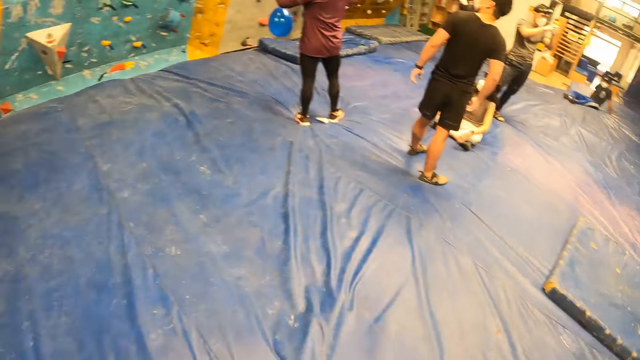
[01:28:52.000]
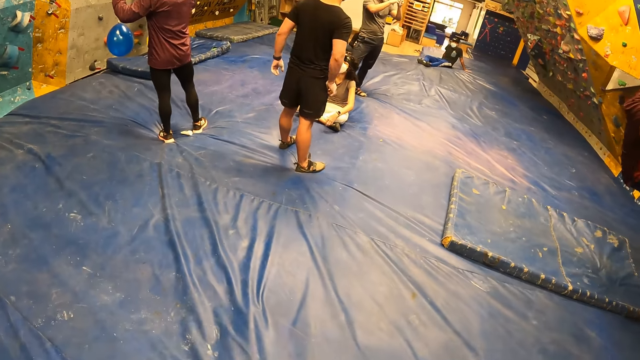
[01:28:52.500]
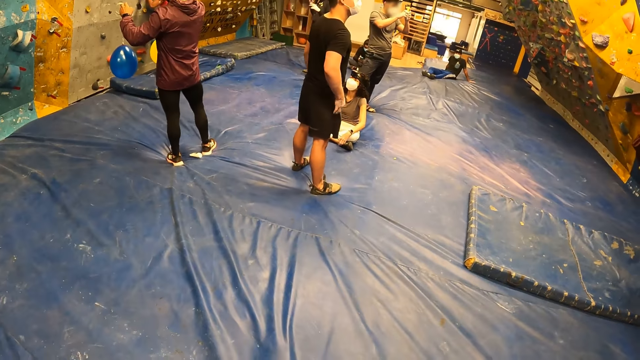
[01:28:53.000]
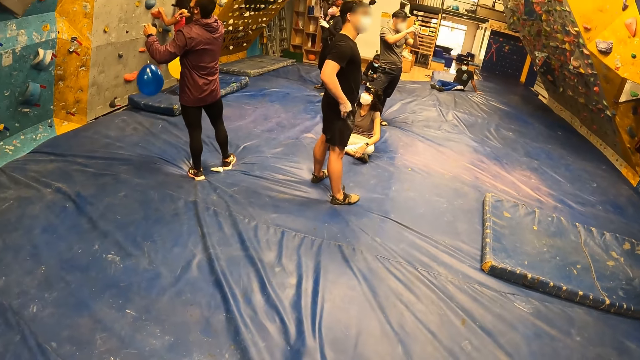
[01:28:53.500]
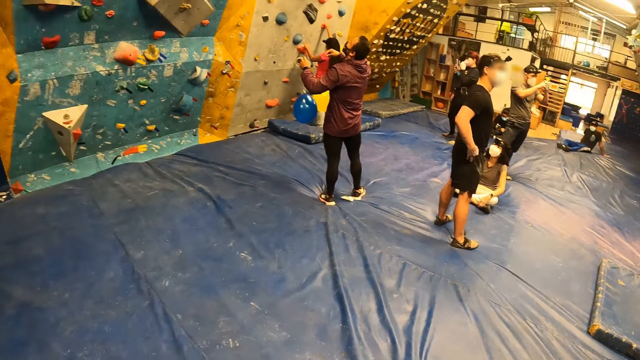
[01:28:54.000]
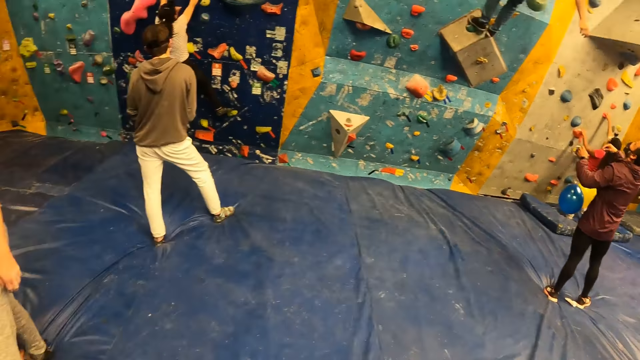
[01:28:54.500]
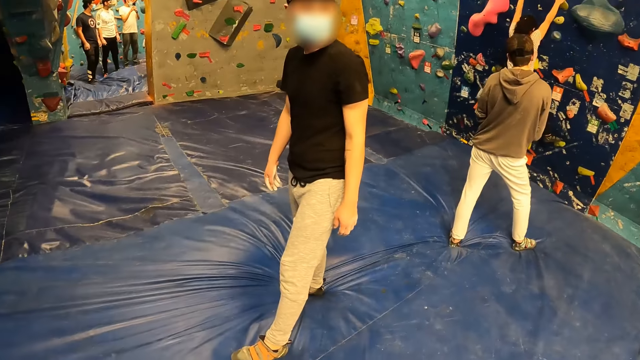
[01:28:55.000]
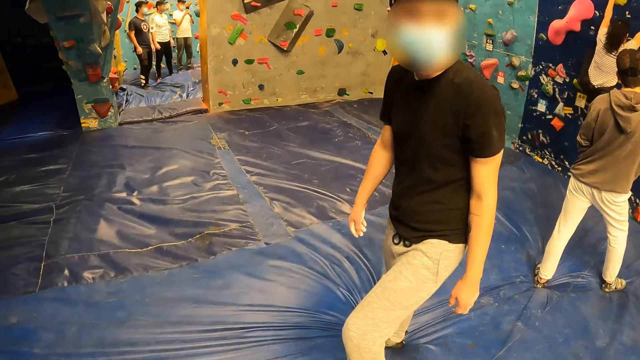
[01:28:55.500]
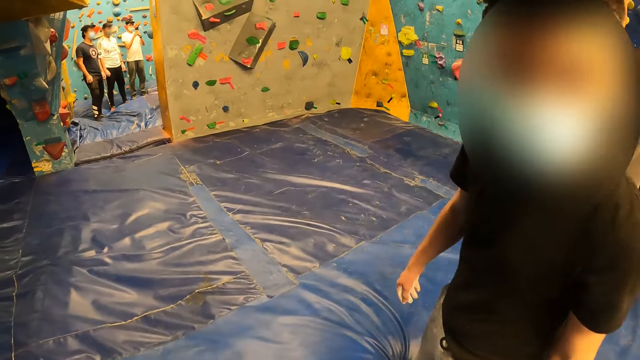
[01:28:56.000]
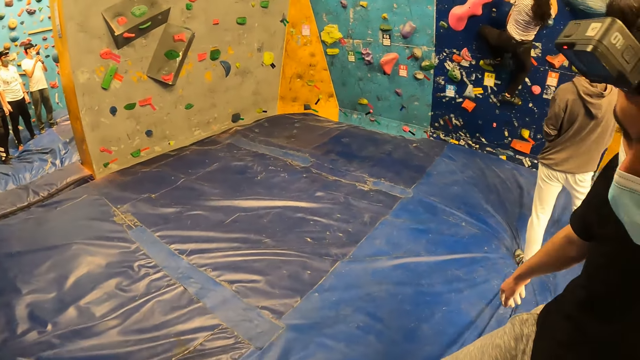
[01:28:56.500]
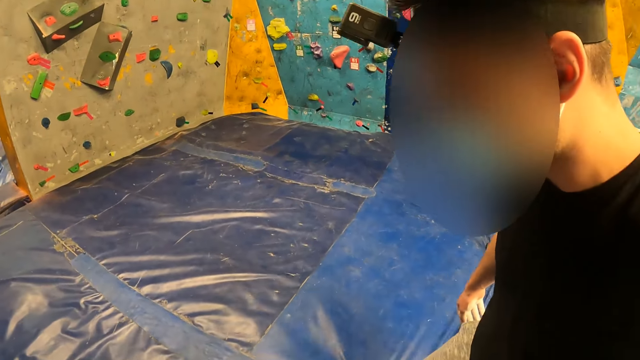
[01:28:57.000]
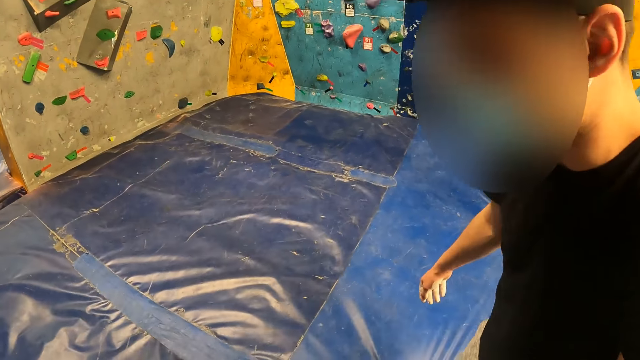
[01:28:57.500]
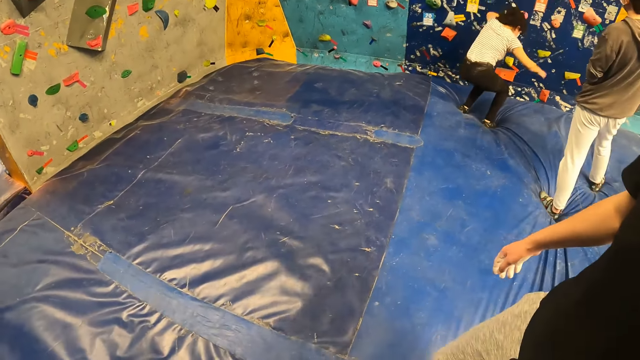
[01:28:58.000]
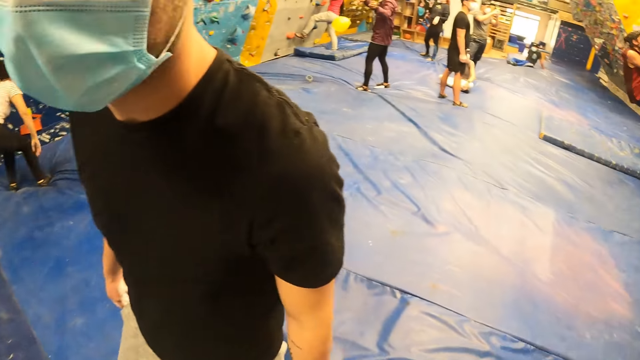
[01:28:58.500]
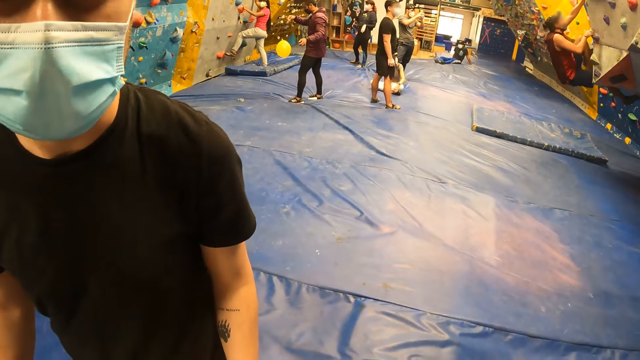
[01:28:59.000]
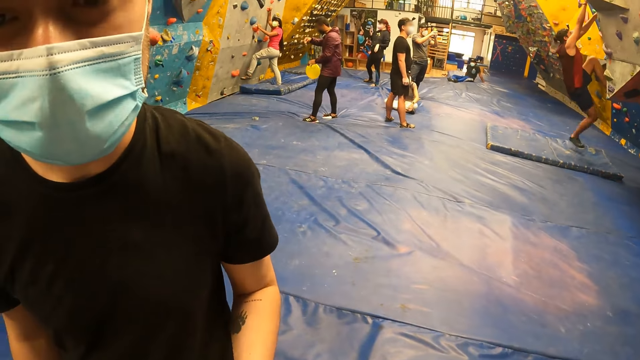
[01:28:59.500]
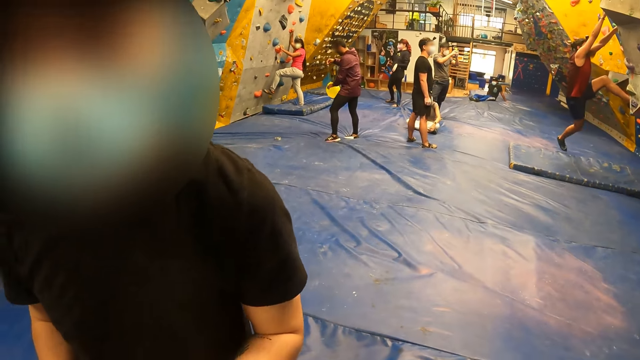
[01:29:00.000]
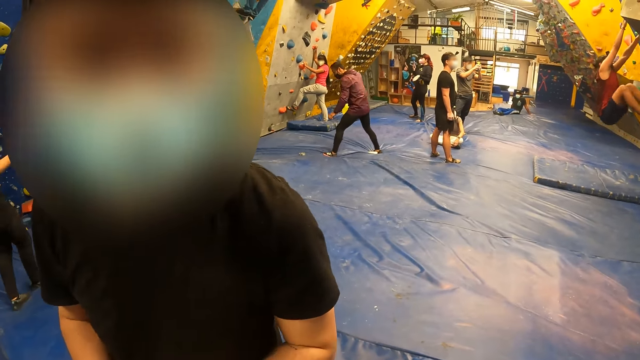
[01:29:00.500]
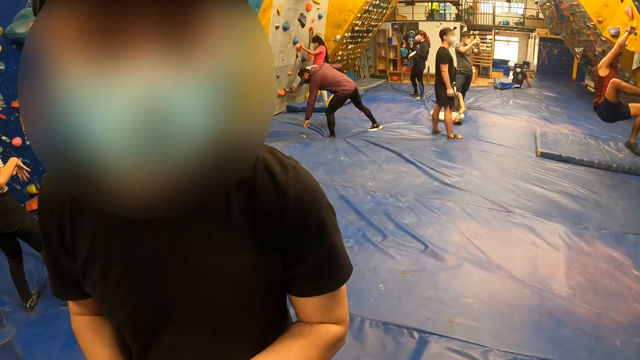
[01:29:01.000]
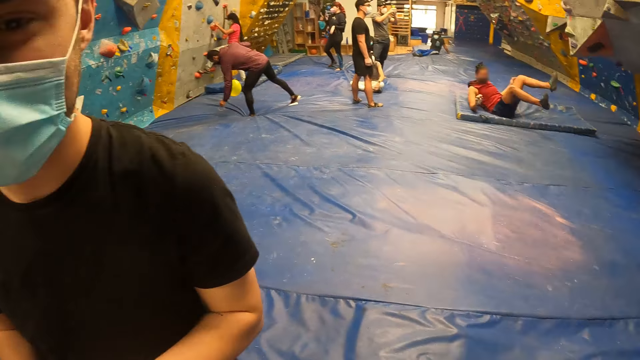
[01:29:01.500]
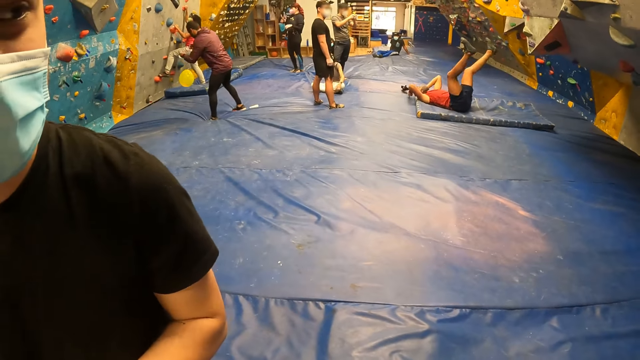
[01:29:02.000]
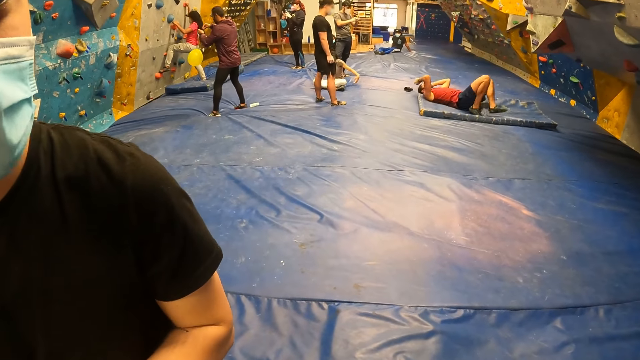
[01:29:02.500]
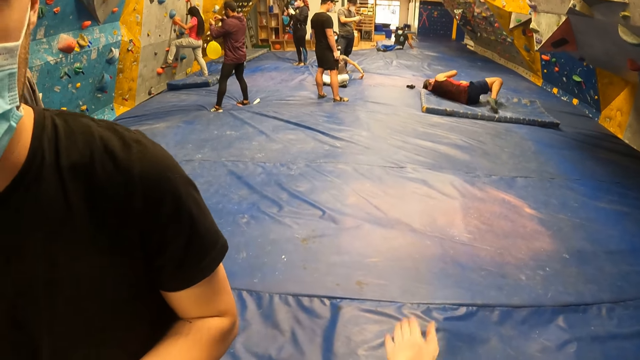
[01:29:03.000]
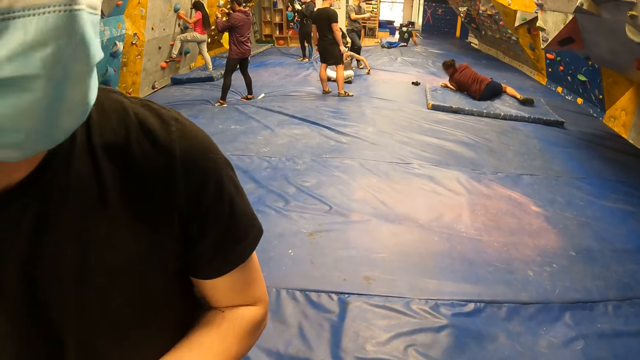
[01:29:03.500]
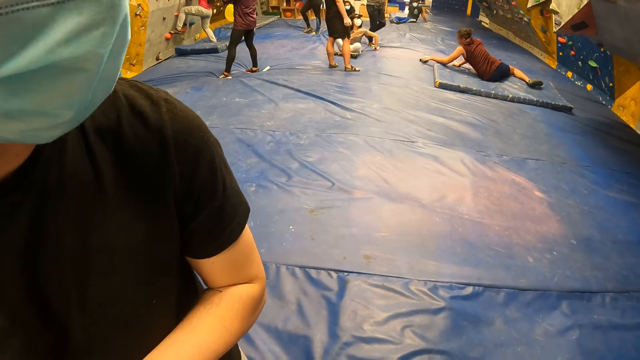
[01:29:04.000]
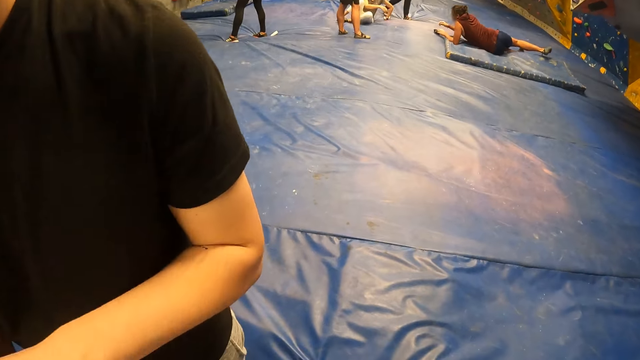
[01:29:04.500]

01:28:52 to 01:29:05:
The camera wearer looks around the room. They move around the room. The woman jumps off the wall. The camera wearer converses with a man. Another man falls off the wall.

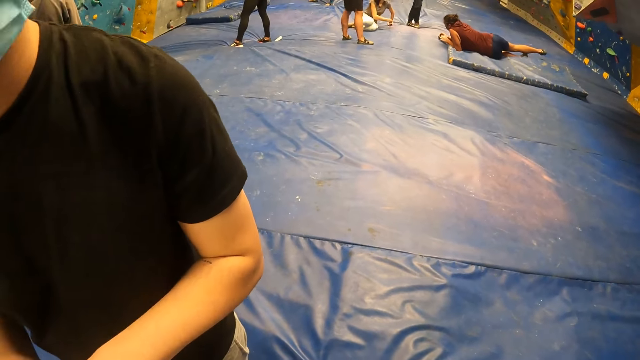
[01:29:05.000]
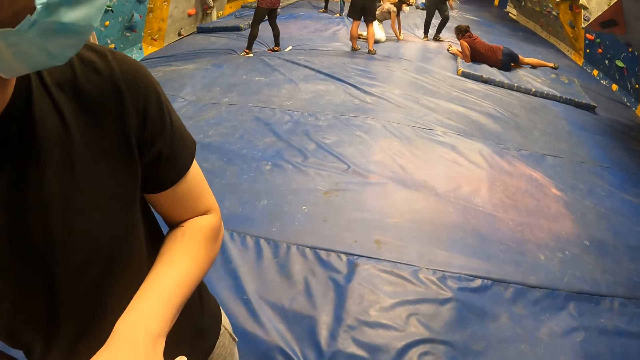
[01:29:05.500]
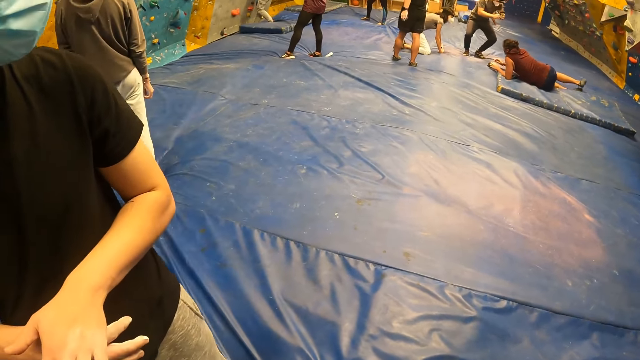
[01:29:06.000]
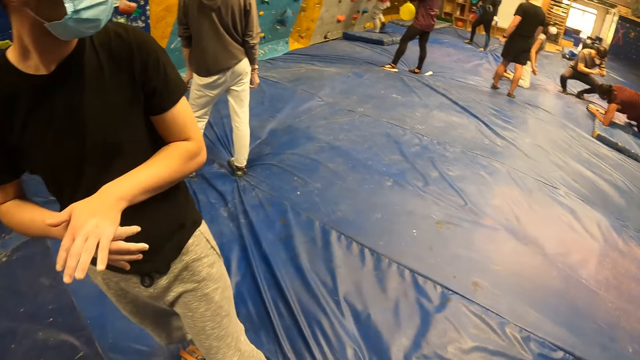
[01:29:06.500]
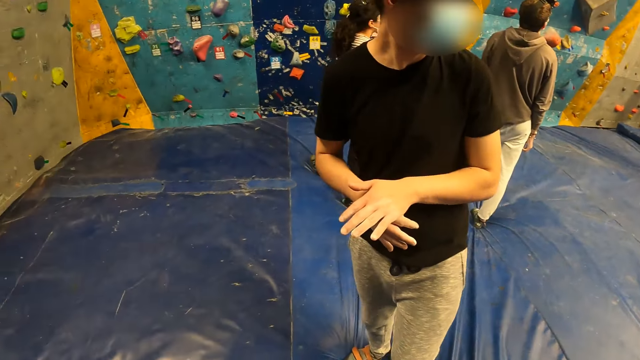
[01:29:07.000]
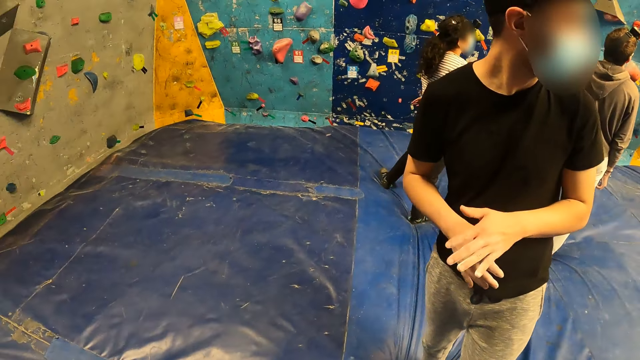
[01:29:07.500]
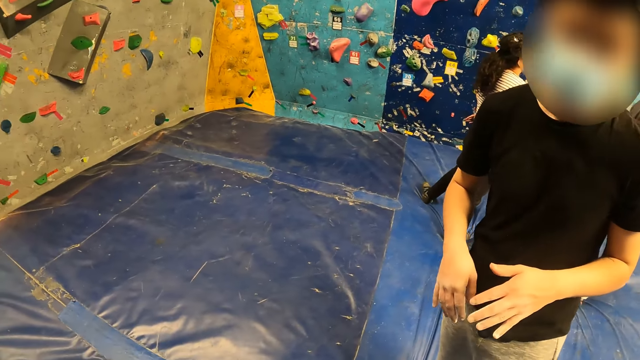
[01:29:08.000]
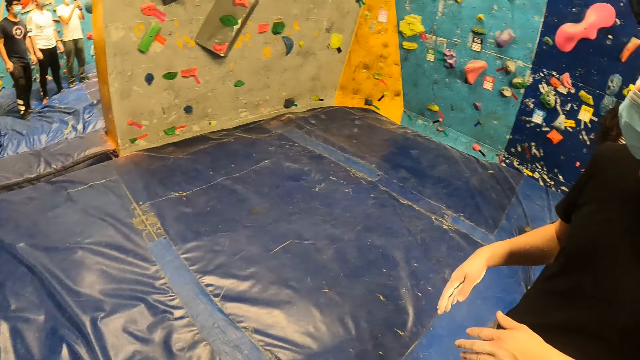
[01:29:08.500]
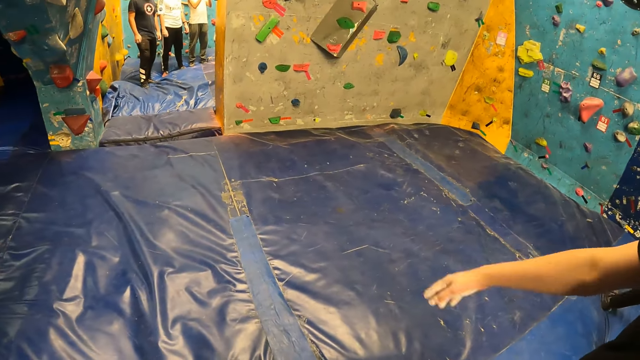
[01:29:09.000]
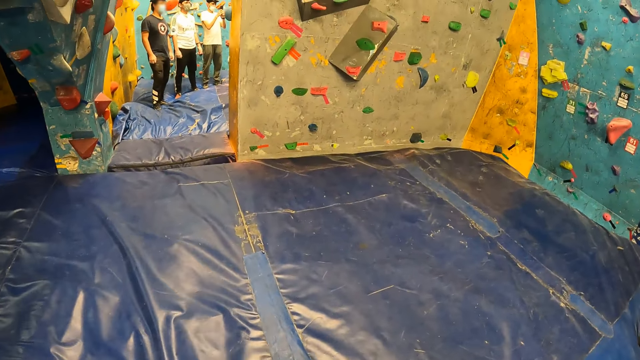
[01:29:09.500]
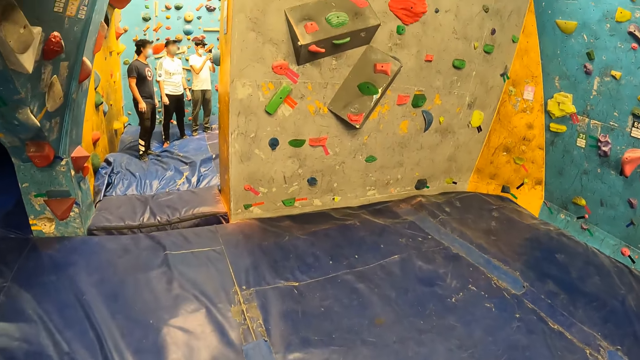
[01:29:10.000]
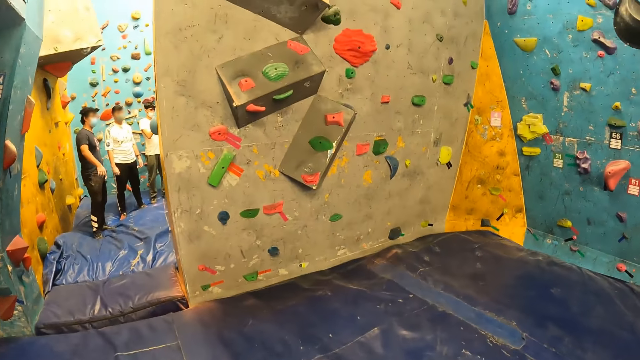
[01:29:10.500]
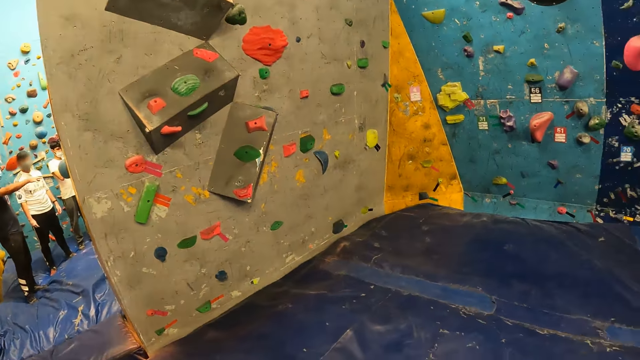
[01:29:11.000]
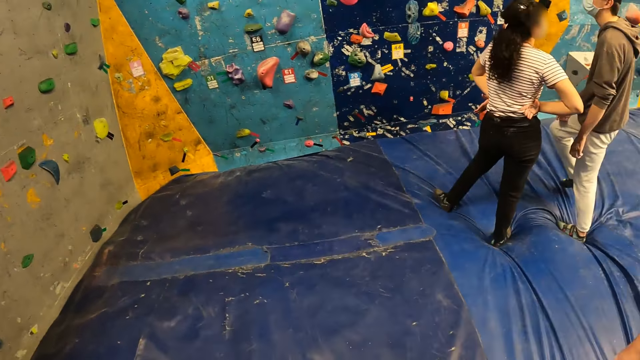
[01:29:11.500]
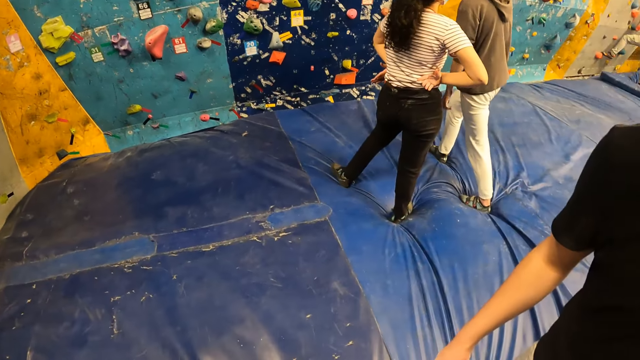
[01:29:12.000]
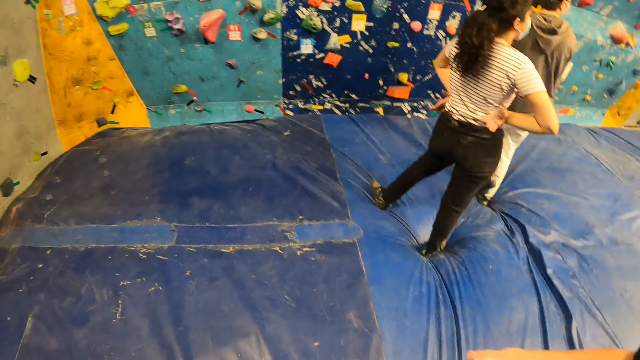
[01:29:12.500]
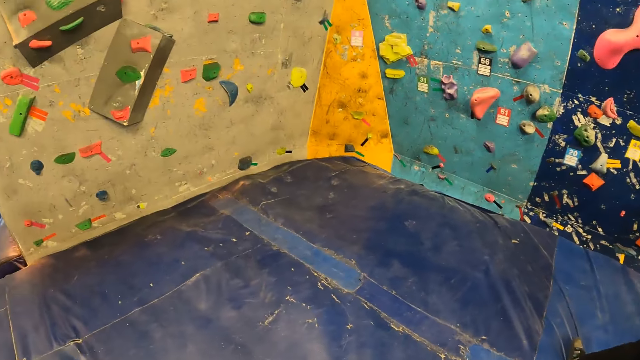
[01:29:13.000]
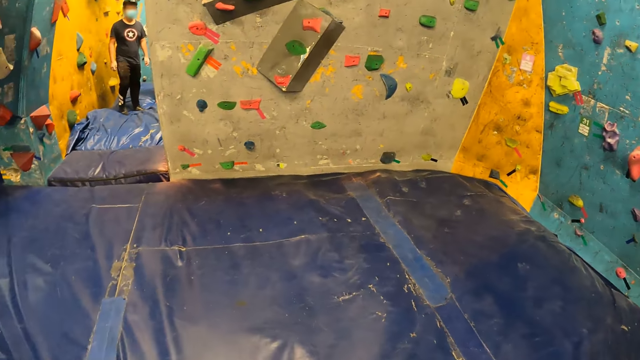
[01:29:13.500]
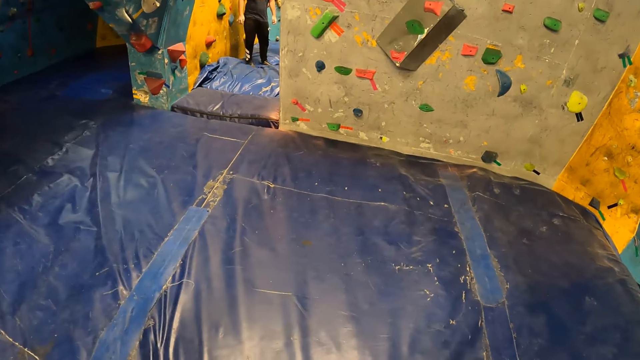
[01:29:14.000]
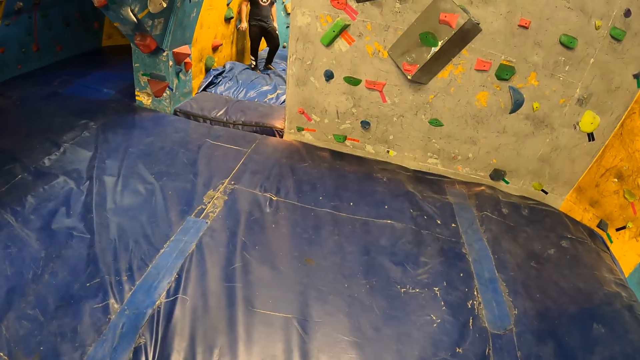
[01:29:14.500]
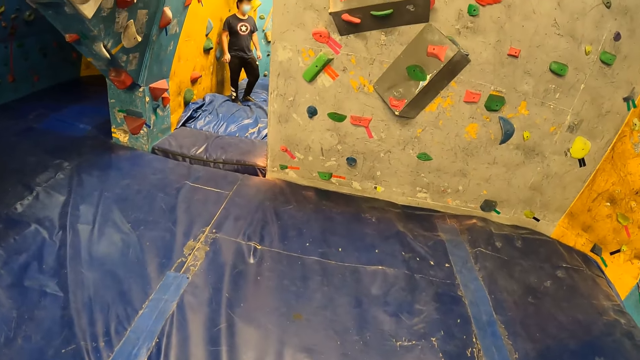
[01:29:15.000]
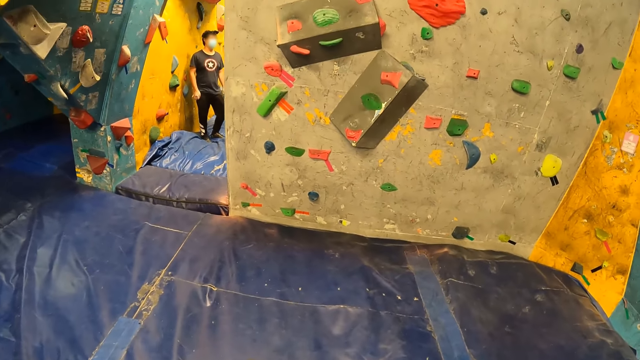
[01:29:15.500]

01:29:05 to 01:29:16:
The camera wearer looks around the room. They move around the room. The man receives the phone from the camera wearer with his right hand. The camera wearer looks around the room.
